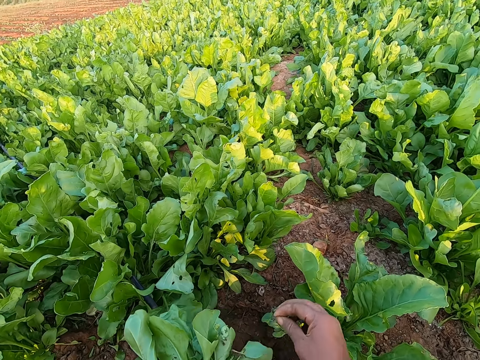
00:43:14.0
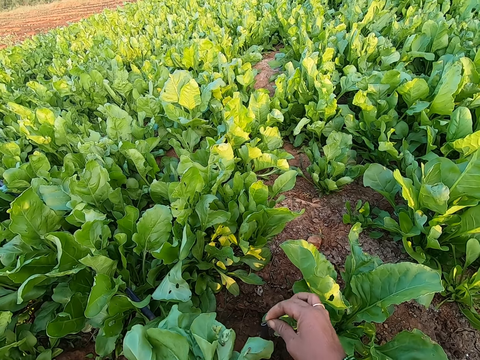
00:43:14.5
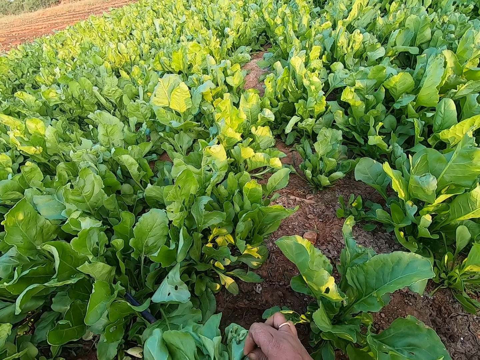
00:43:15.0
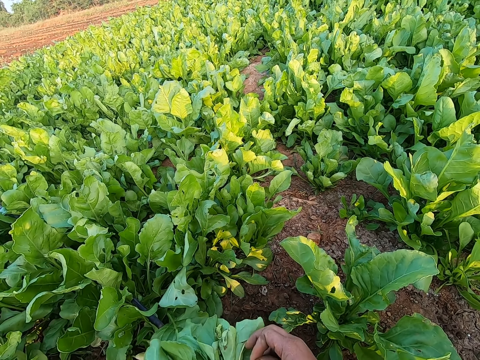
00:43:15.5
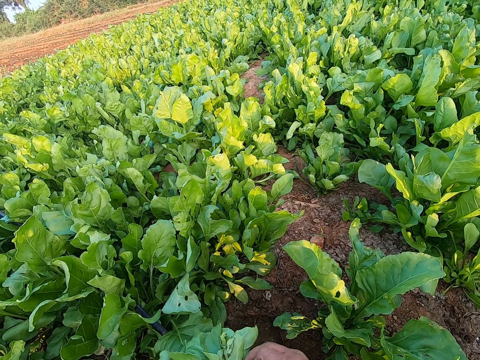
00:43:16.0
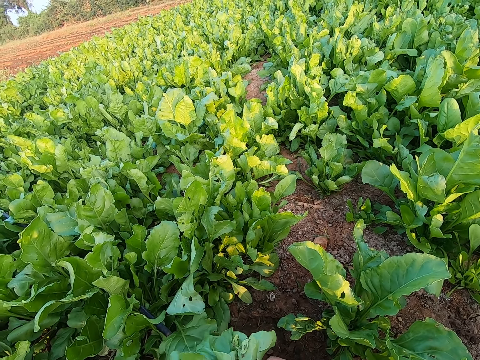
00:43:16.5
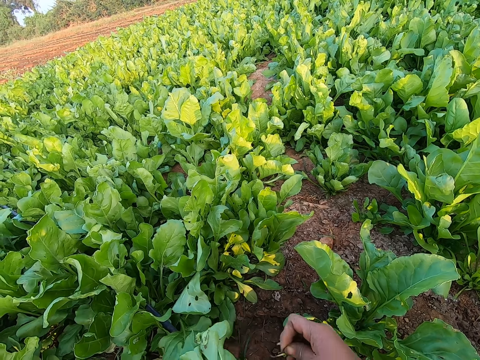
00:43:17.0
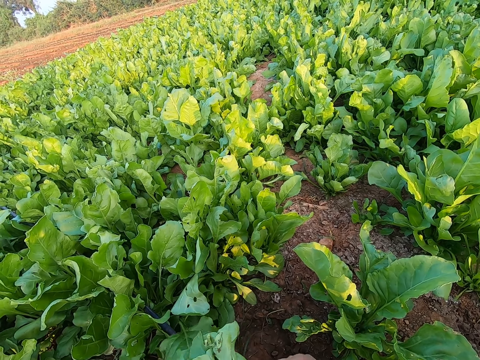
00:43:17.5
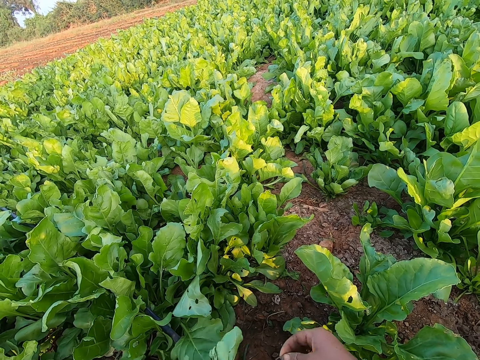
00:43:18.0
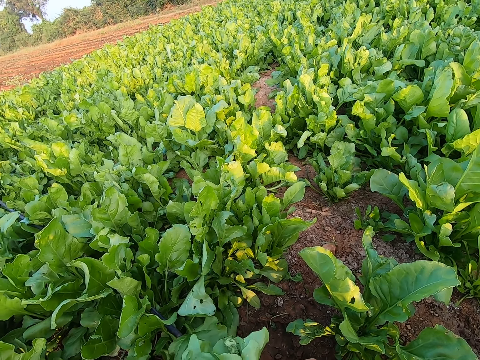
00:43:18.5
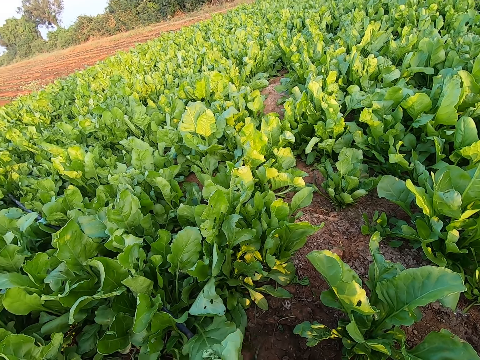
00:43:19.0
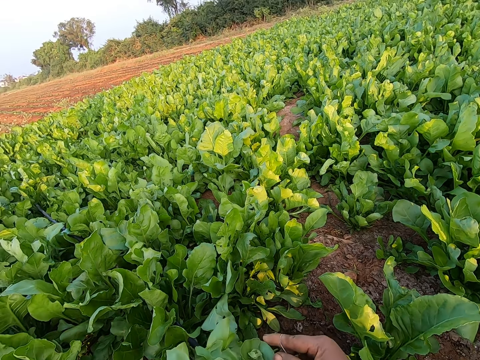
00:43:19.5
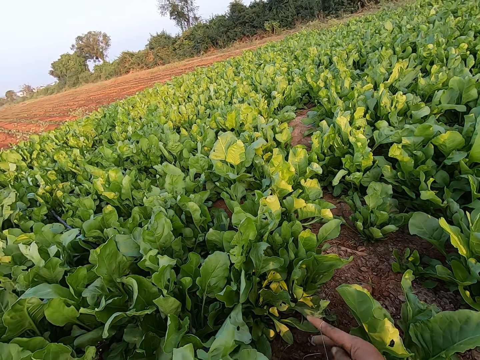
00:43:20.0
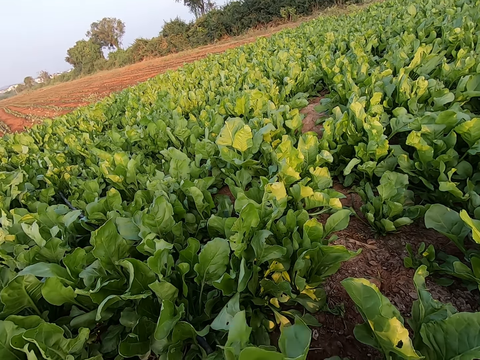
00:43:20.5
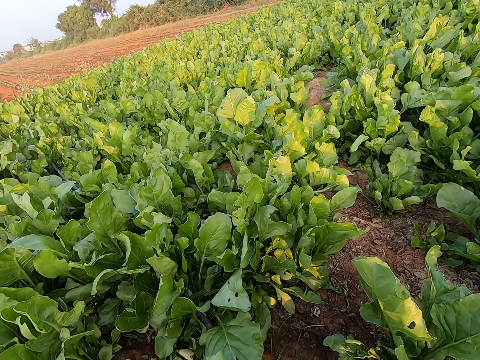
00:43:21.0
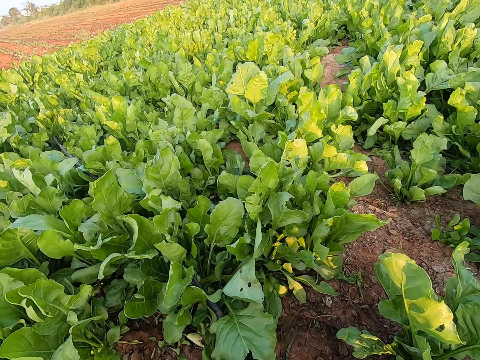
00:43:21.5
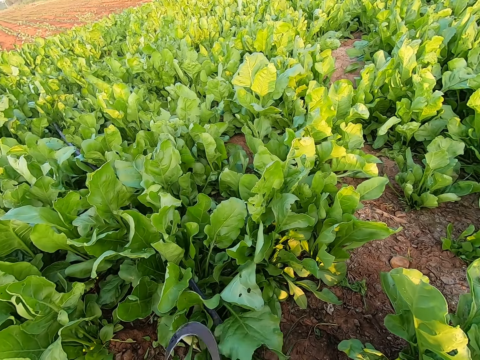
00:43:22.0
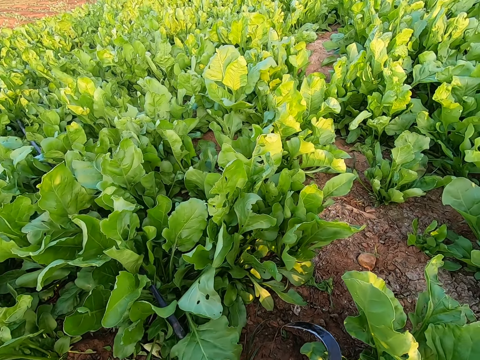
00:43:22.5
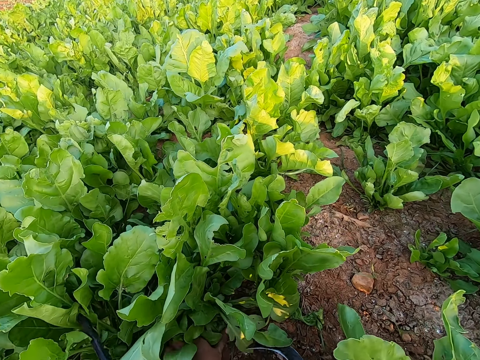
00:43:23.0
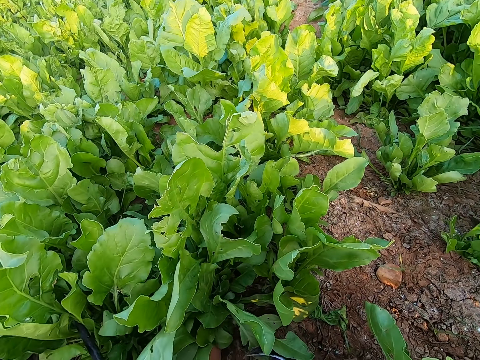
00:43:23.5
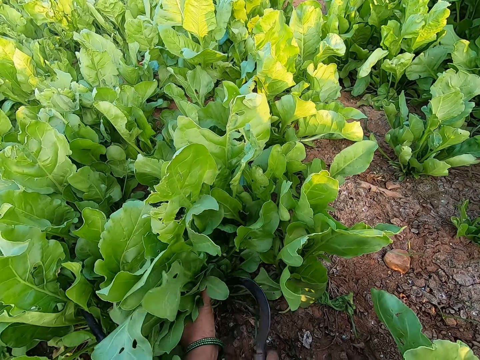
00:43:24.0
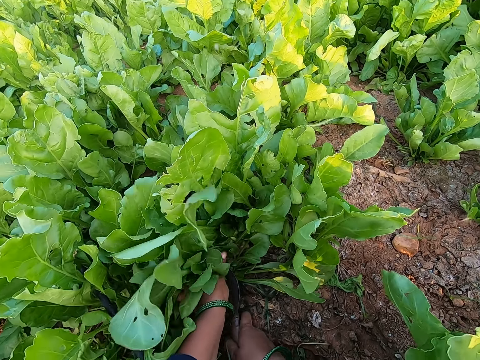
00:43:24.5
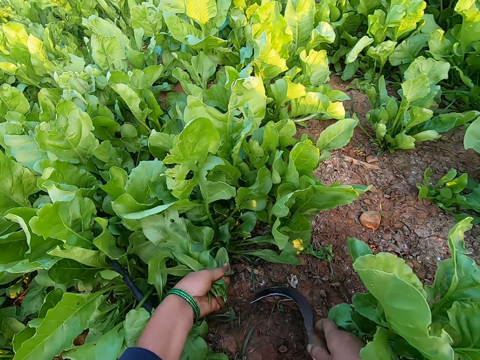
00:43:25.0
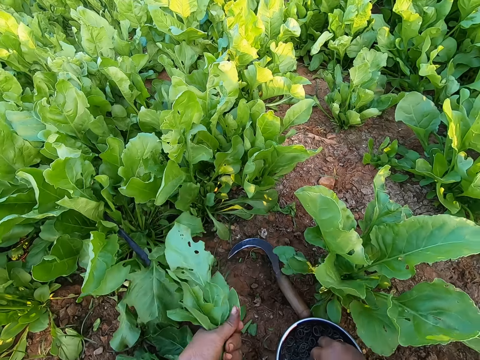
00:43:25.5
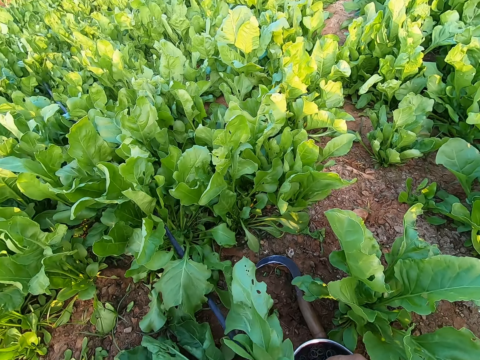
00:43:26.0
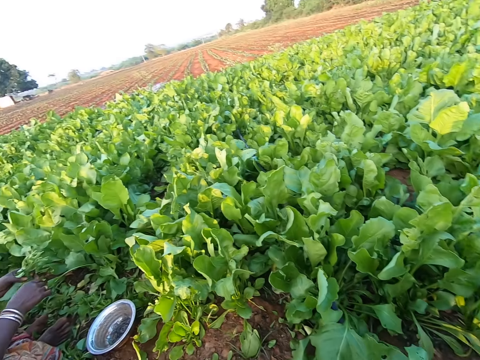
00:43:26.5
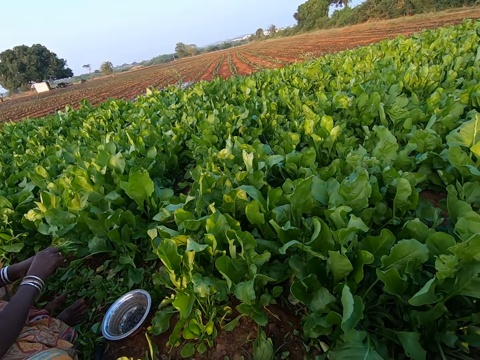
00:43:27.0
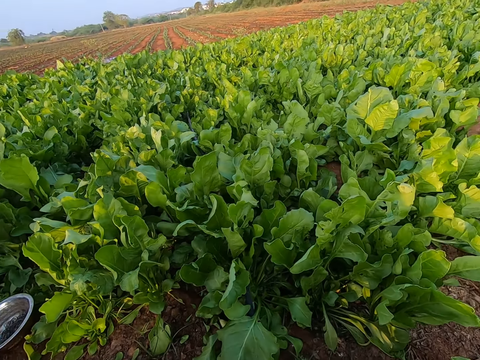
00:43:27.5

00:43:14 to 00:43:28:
The camera wearer ties the kales with a rubber. She puts the rubber band in her right hand around the collard green leaves in her left hand. She cuts a bunch of collard green leaves in her left hand with the sickle in her right hand. She drops the sickle in her right hand on the ground. She picks a rubber band from the container on the ground with her right hand.

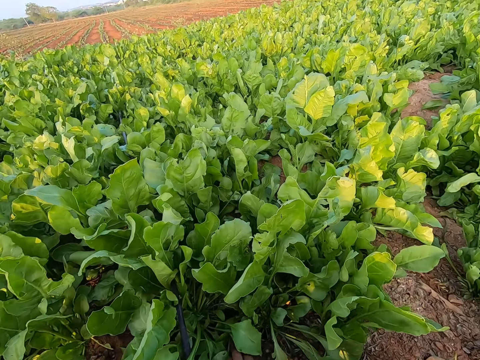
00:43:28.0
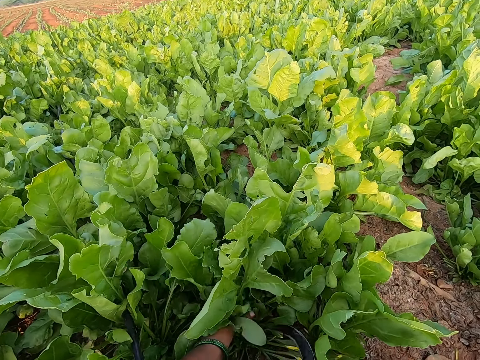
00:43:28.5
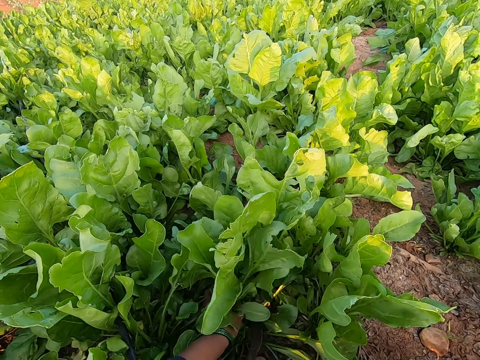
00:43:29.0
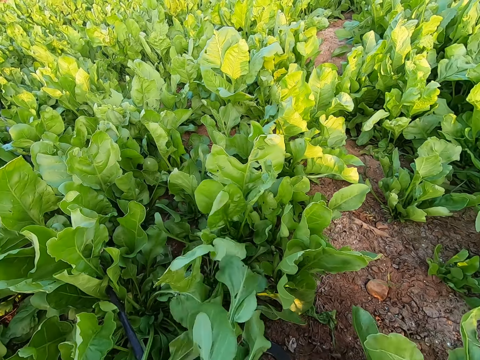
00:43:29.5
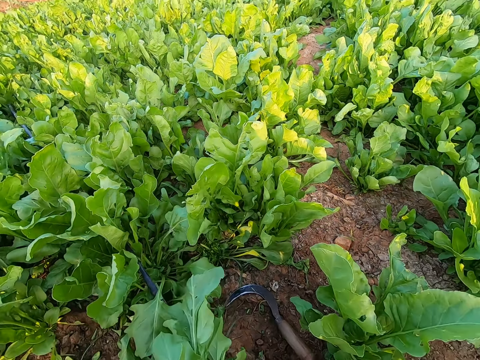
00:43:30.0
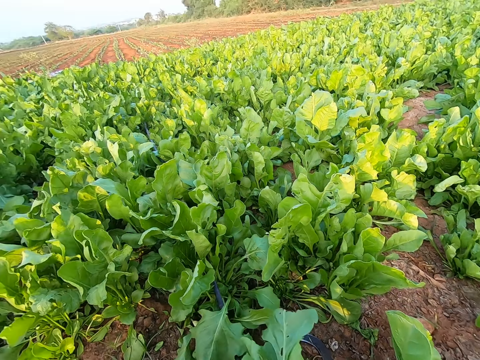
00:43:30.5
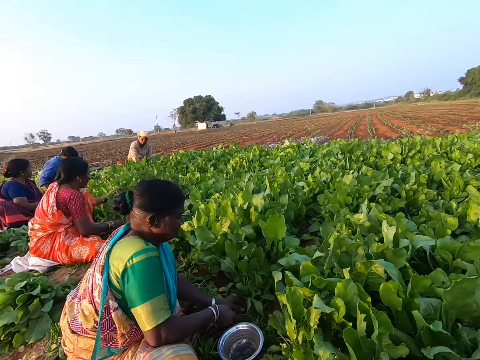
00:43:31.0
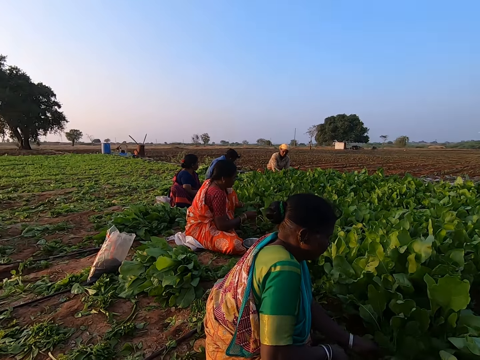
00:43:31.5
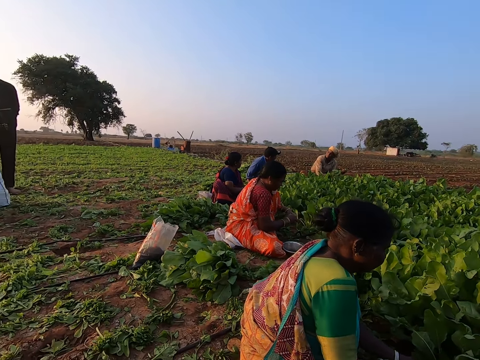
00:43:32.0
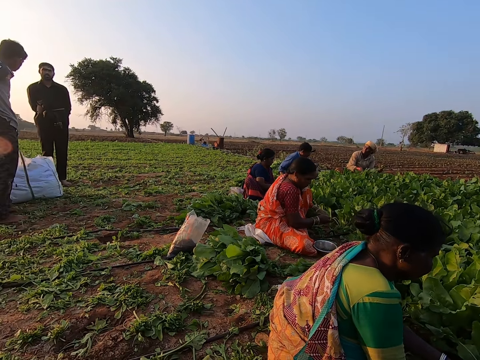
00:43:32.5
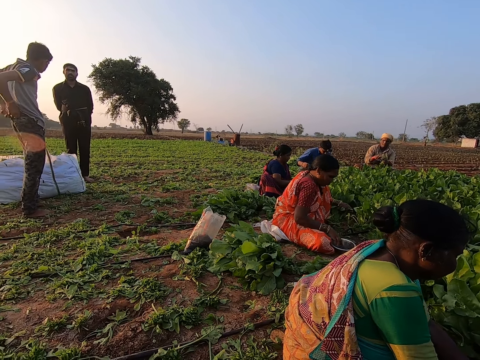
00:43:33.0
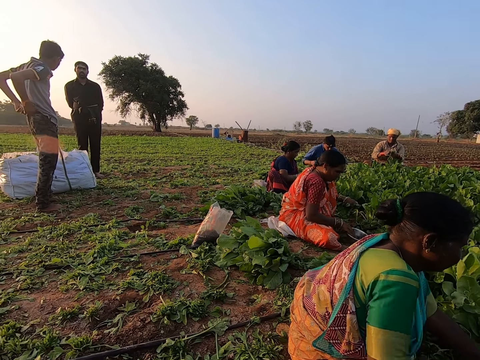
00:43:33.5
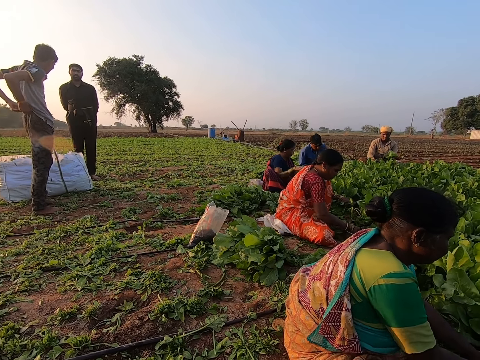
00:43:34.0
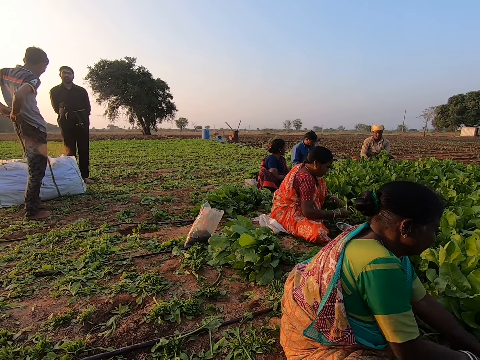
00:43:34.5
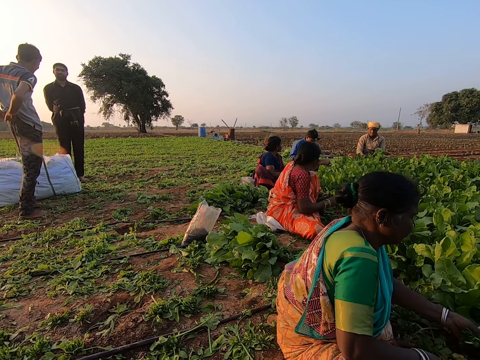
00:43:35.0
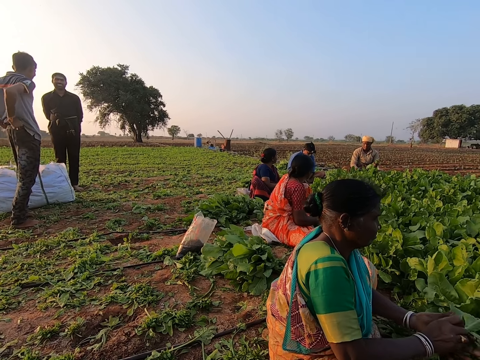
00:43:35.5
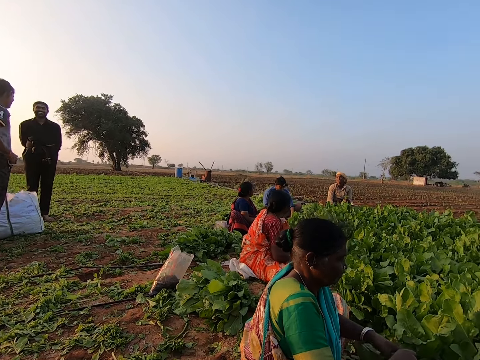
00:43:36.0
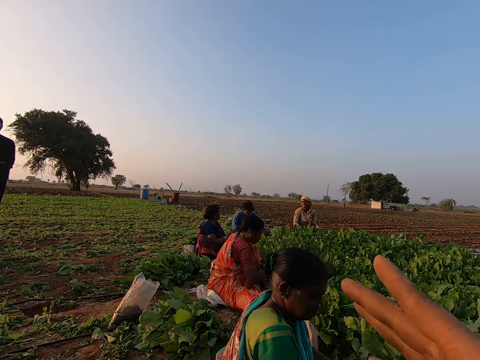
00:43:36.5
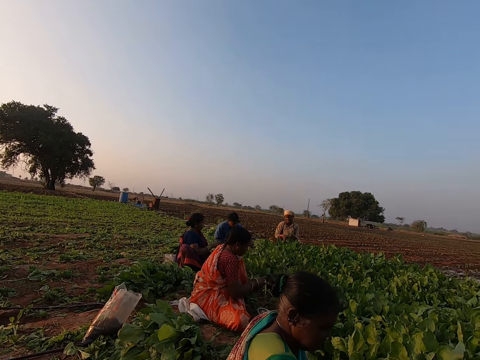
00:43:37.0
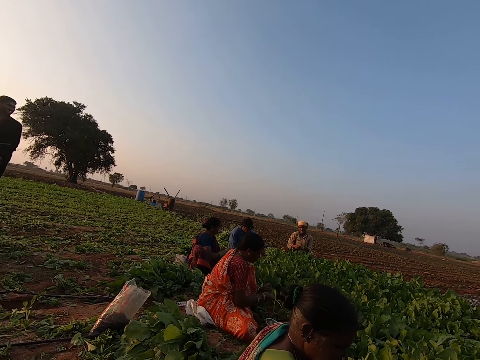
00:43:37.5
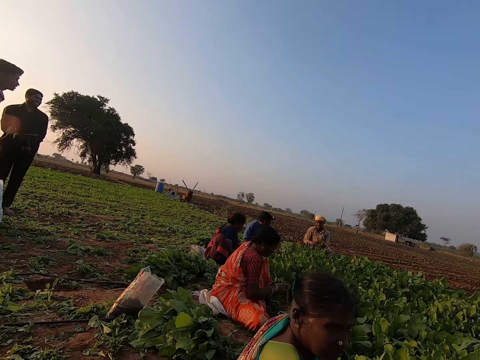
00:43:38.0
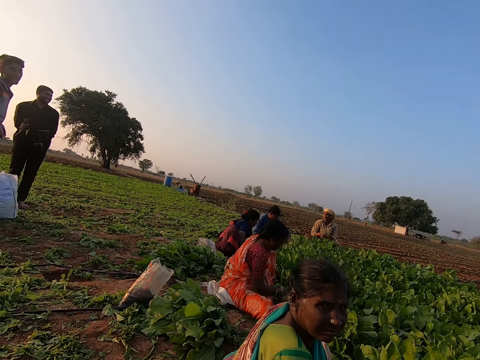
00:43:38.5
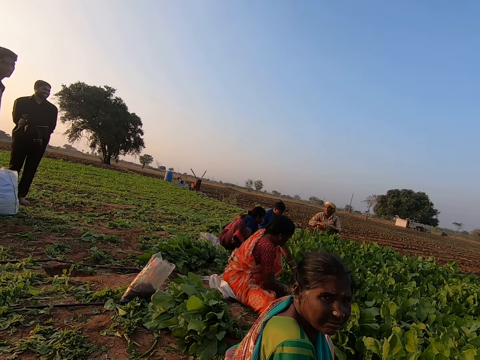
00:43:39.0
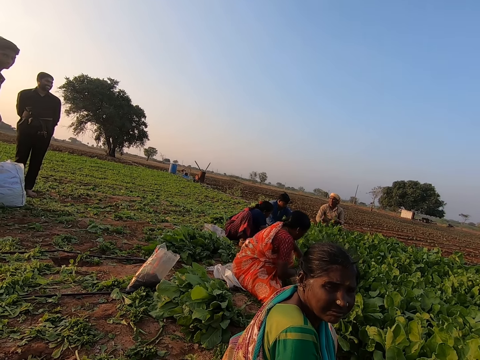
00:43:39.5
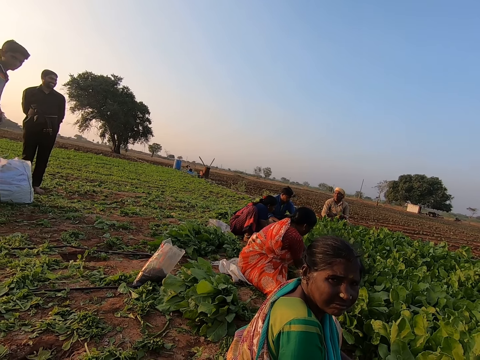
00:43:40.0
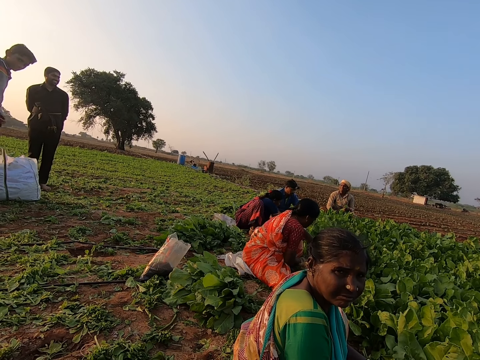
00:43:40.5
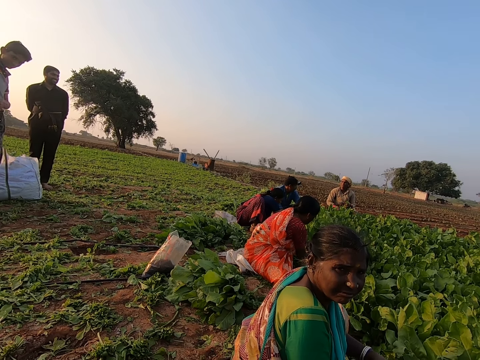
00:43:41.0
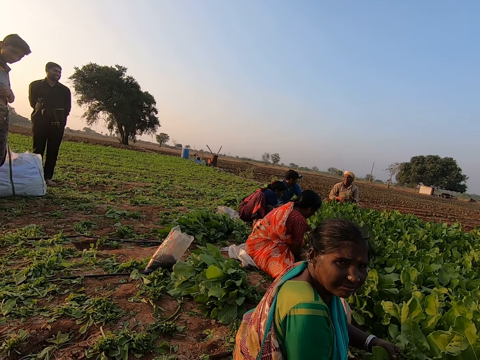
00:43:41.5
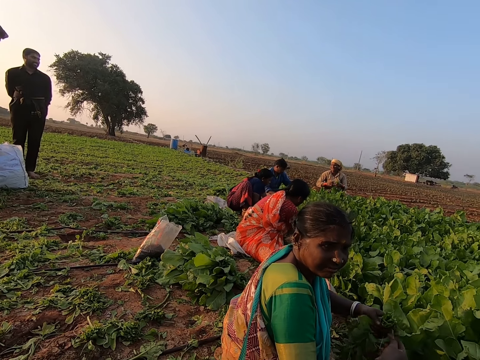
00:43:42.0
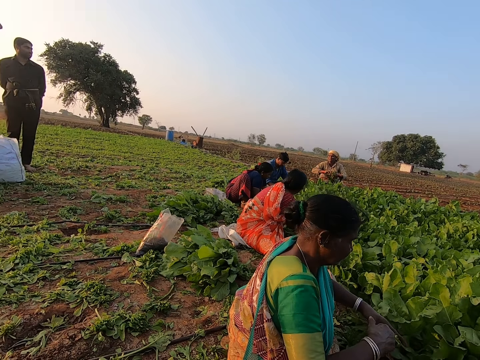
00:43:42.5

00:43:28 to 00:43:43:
The camera wearer cuts a bunch of collard green leaves in her left hand with the sickle in her right hand. She looks at a kales plantation. A woman holds a bunch of collard green leaves in her left hand. A boy lifts his pair of trousers with both hands. The woman adjusts a container on the ground with her right hand. Another woman throws a bunch of collard green leaves in her right hand on a pile of collard green leaves on the ground. The first woman picks a rubber band from the container on the ground with her right hand. A third woman holds a bunch of collard green leaves with her left hand. The first woman puts the rubber band in her right hand around the collard green leaves in her left hand. The camera wearer gesticulates with her right hand. The third woman puts the rubber band in her right hand around the collard green leaves in her left hand.
